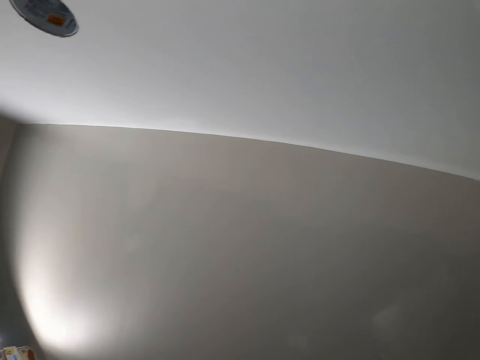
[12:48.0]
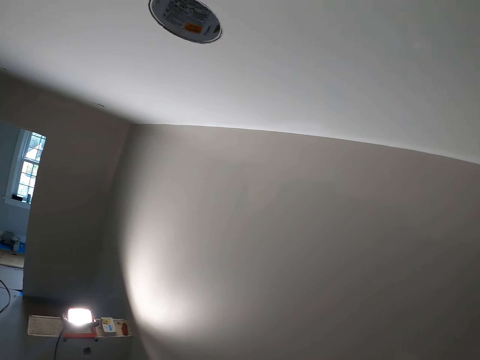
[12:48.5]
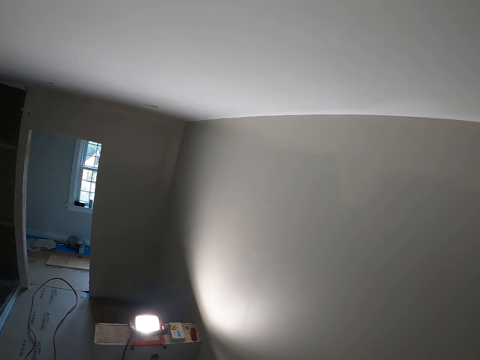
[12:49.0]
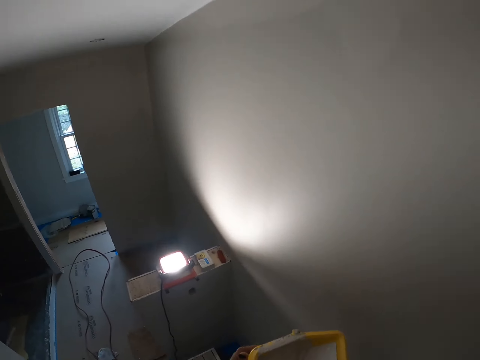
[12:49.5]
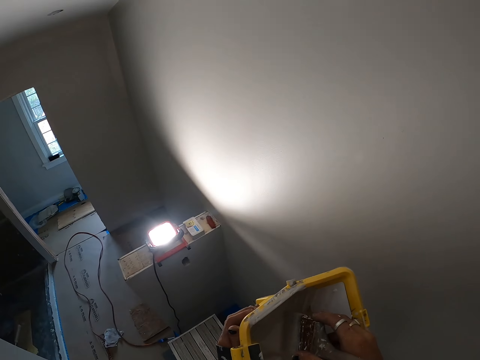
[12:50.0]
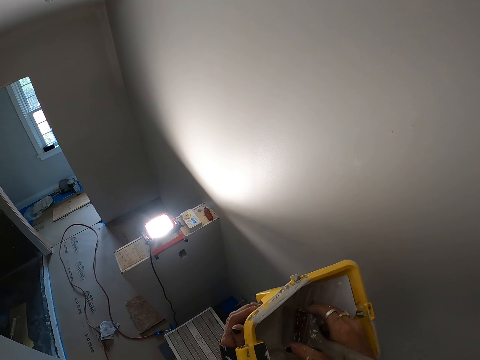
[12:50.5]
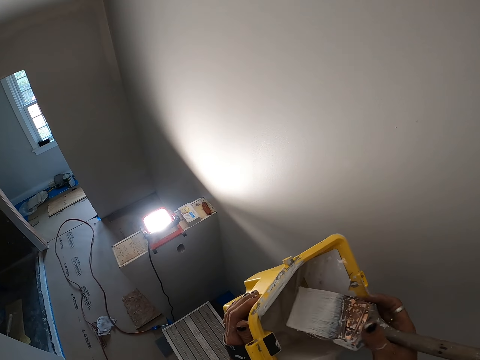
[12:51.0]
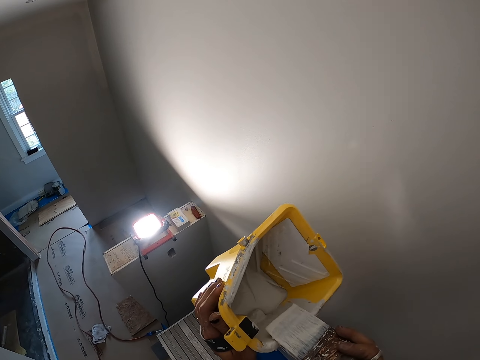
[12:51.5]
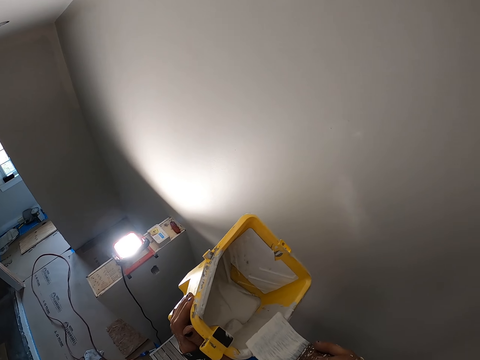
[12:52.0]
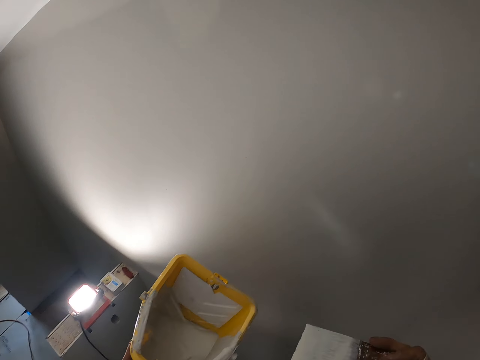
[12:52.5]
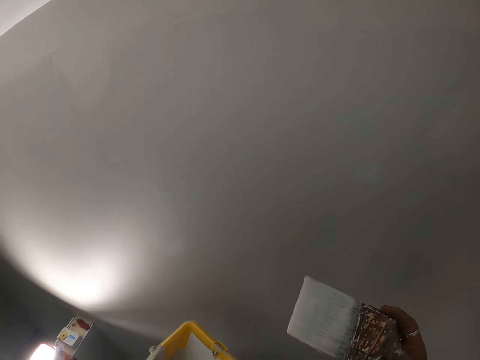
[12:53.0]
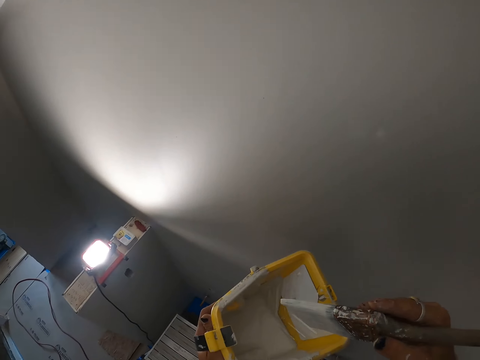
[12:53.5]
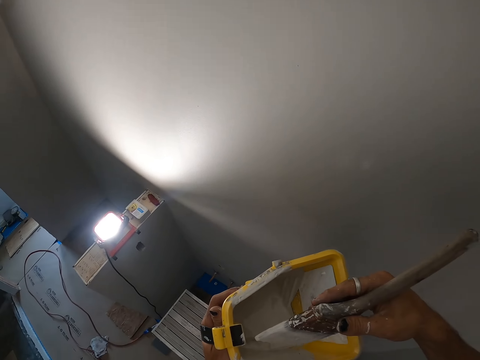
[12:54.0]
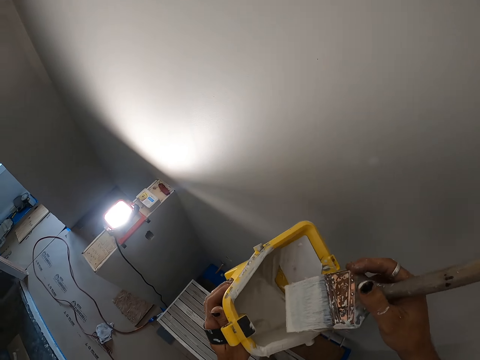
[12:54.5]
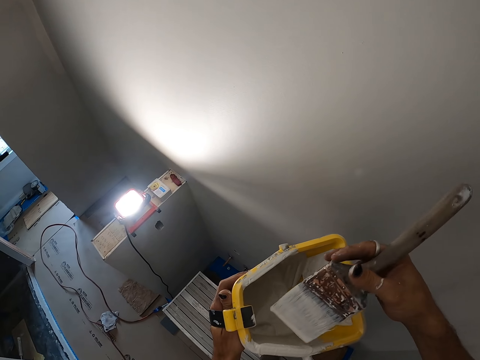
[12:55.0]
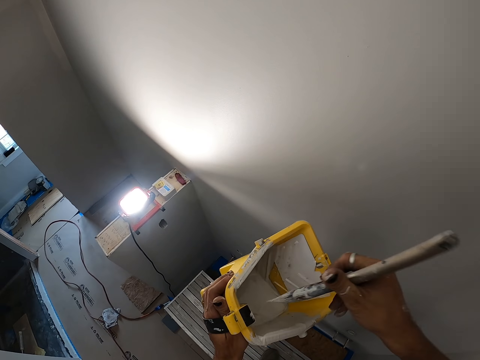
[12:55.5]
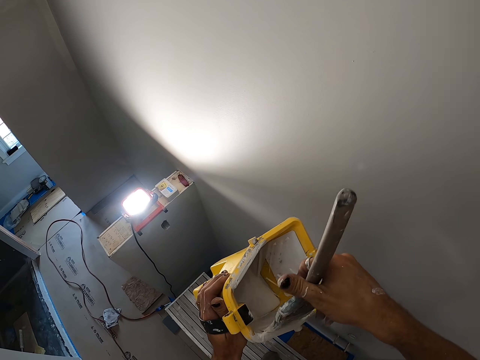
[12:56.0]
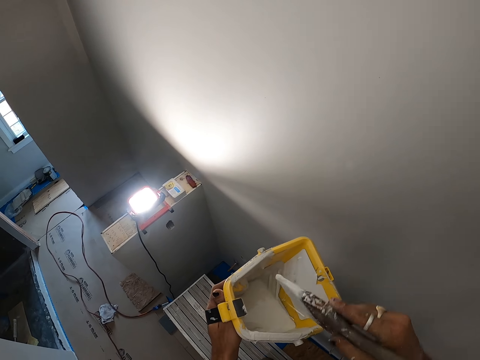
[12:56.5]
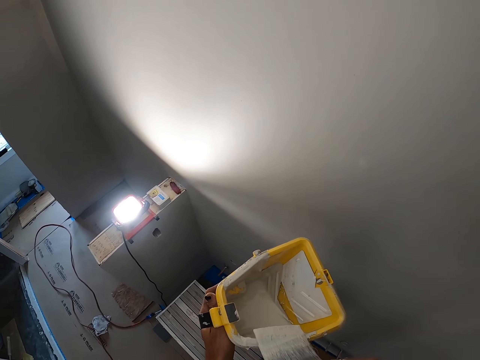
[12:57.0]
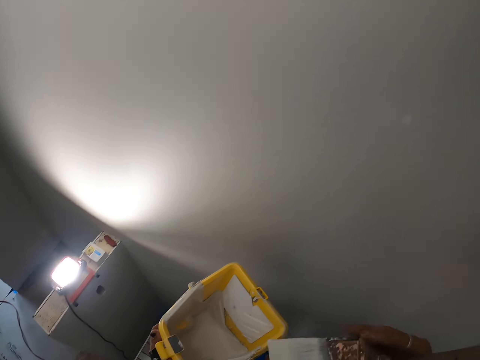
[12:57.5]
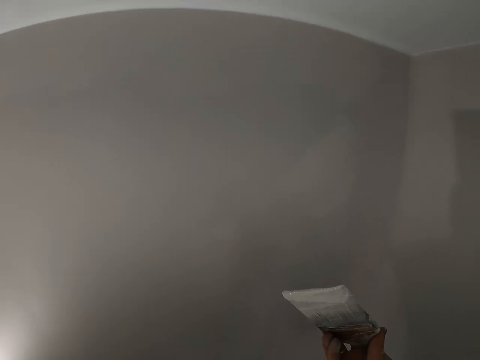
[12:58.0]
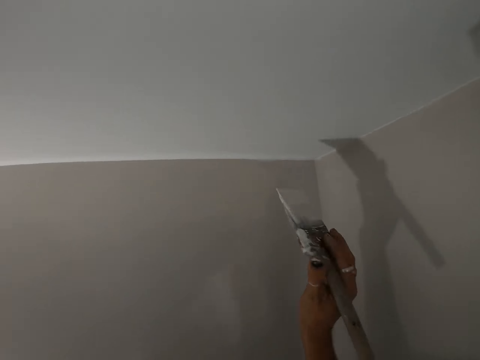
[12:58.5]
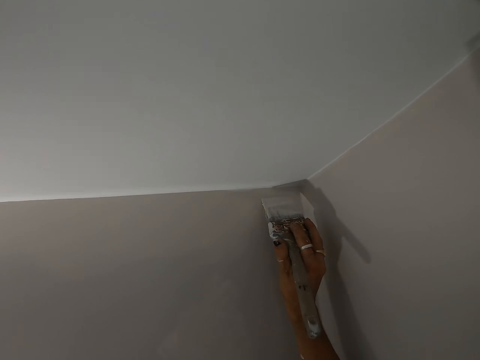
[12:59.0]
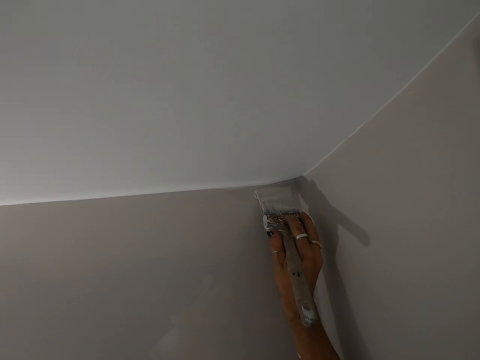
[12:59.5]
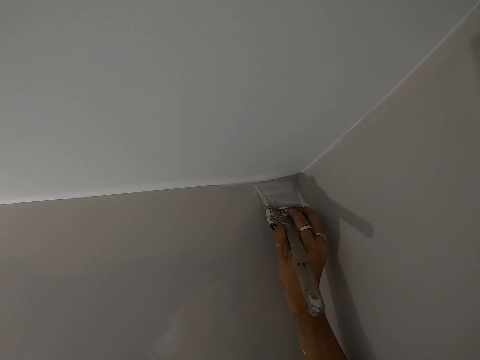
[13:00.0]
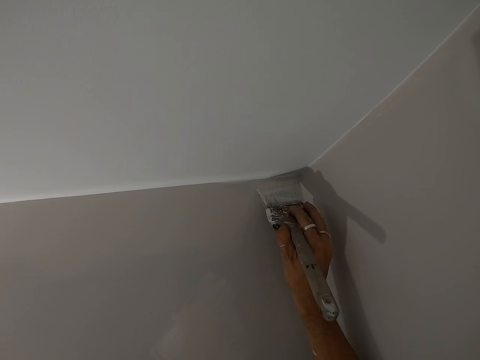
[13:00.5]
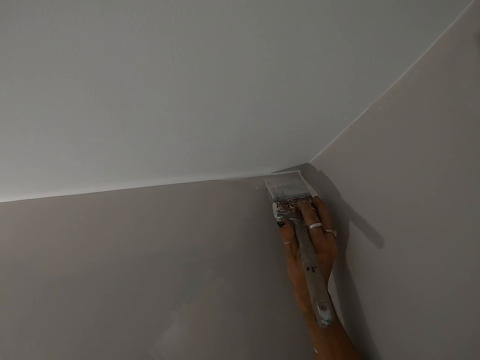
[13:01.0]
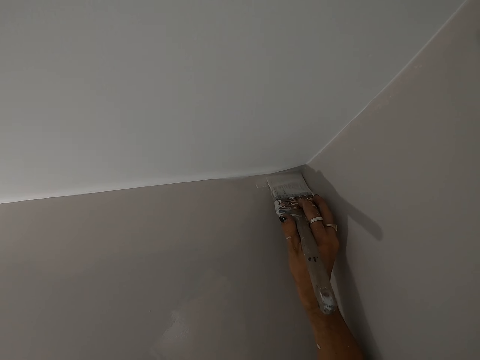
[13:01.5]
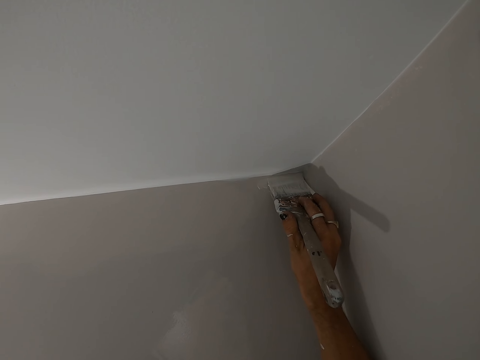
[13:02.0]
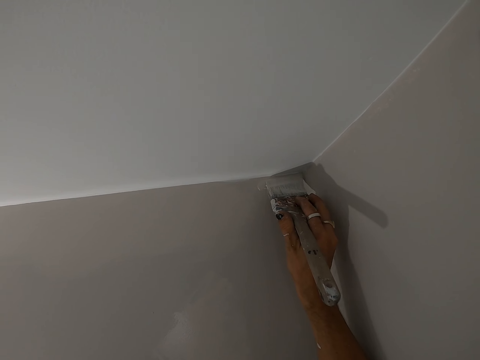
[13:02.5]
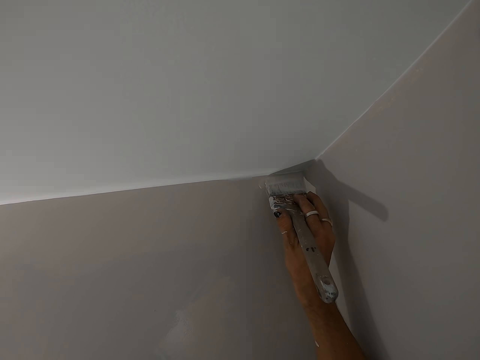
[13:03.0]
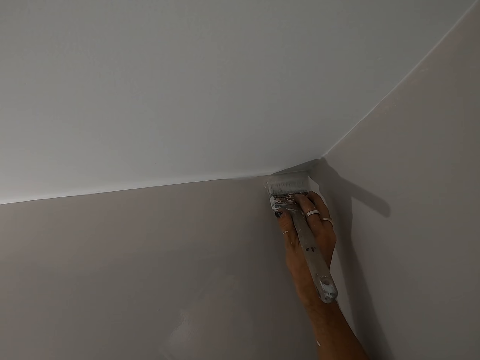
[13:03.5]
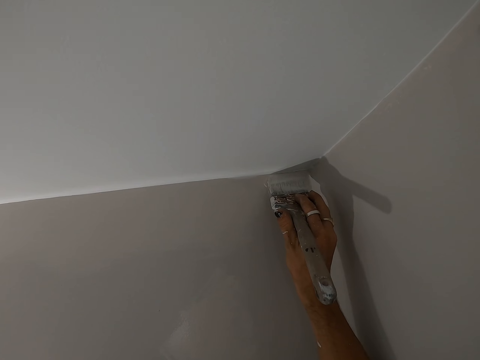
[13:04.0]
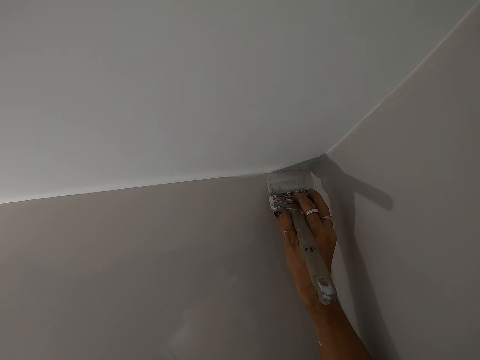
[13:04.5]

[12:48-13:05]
The camera wearer turns around the room. They dip the paint brush in the paint bucket. They wipe the excess paint on the paint bucket. They dip the brush in the paint bucket. They wipe the excess paint on the paint bucket. They paint the wall with the paint brush.

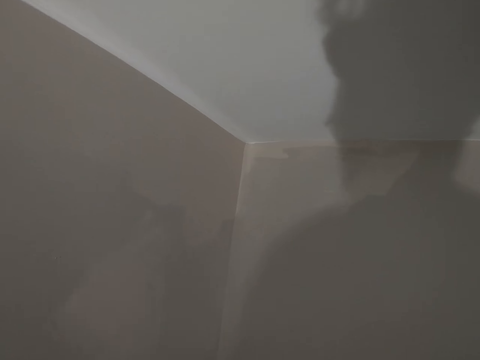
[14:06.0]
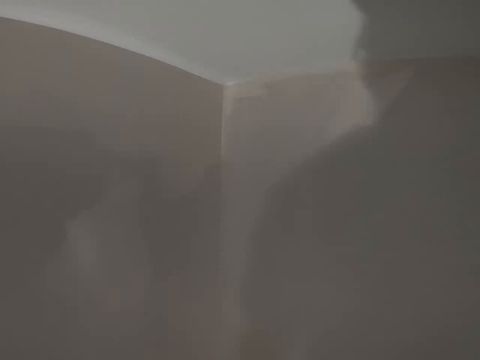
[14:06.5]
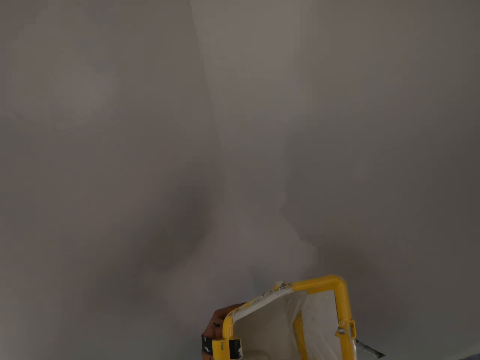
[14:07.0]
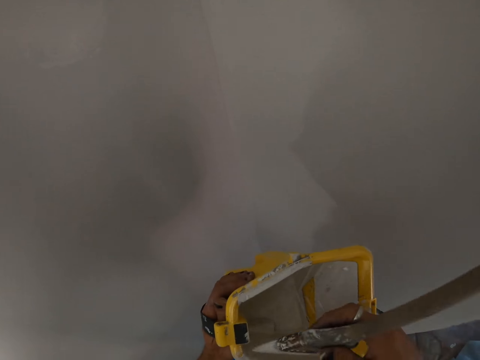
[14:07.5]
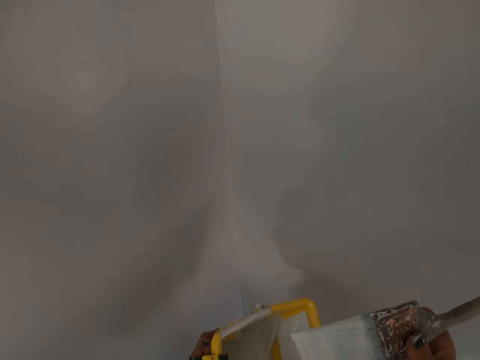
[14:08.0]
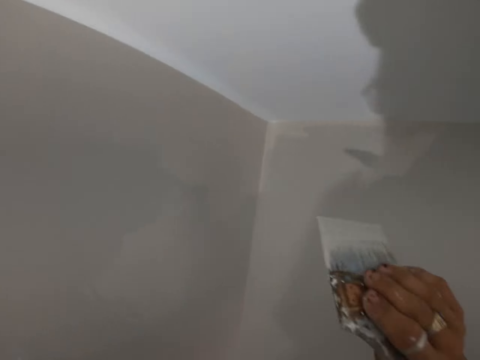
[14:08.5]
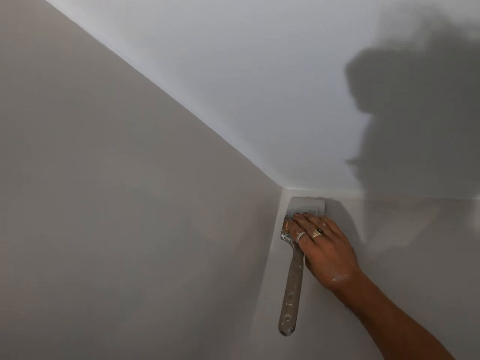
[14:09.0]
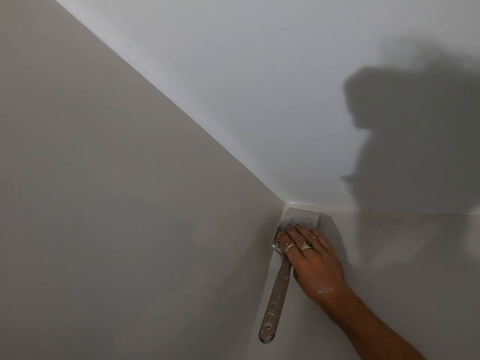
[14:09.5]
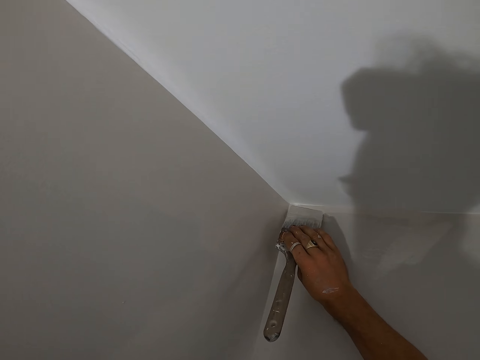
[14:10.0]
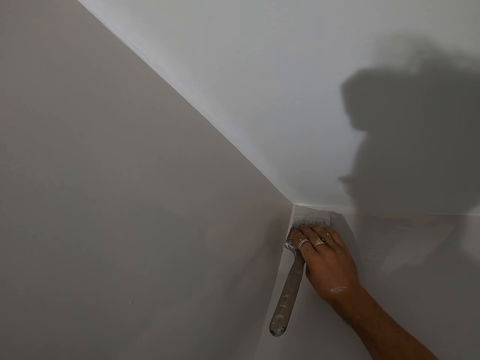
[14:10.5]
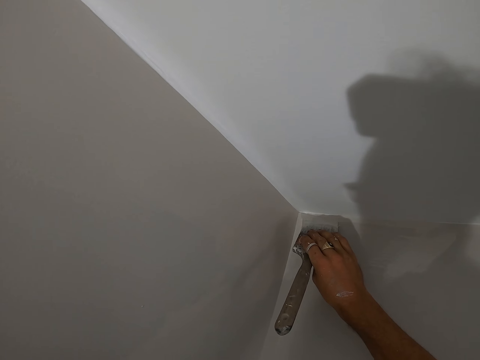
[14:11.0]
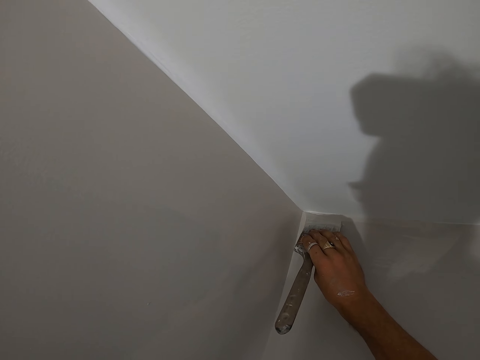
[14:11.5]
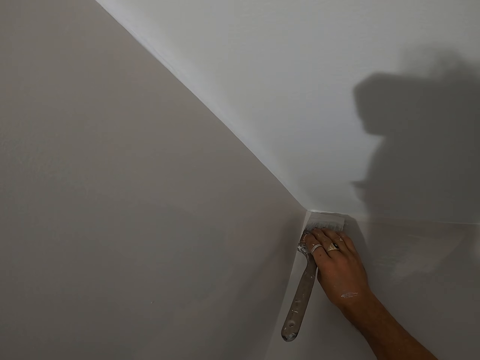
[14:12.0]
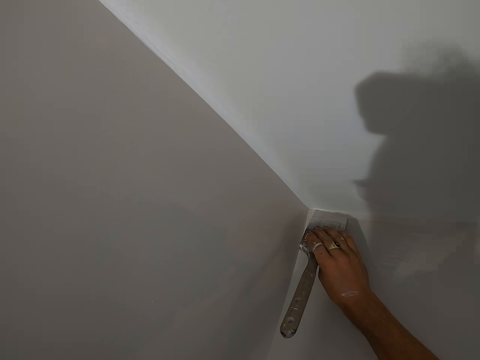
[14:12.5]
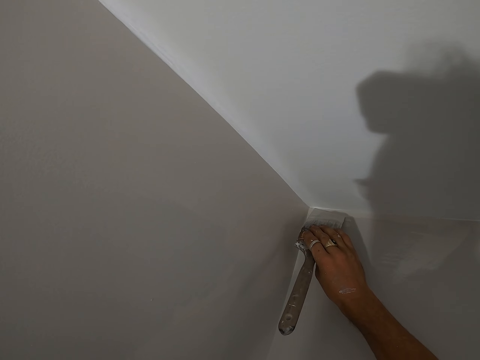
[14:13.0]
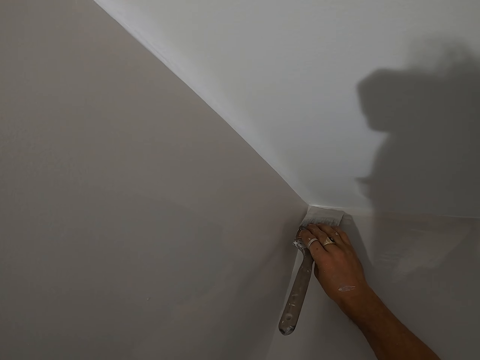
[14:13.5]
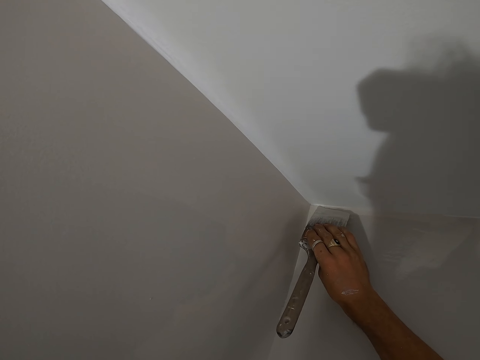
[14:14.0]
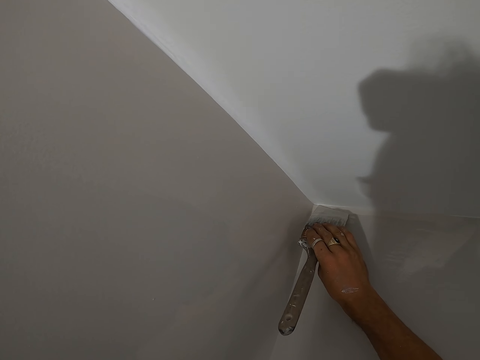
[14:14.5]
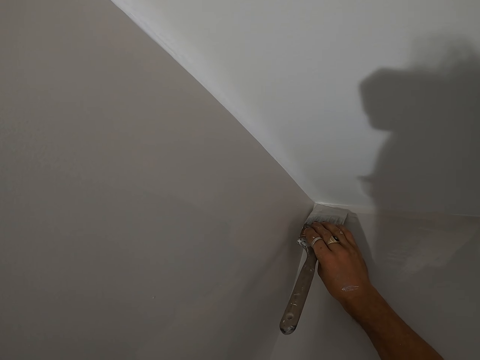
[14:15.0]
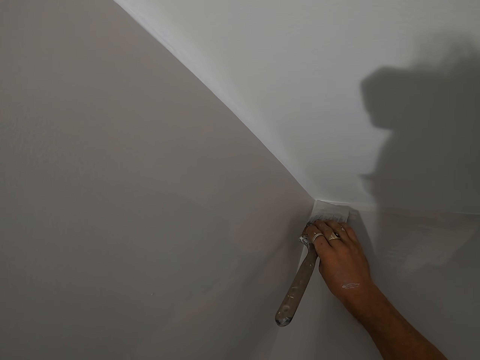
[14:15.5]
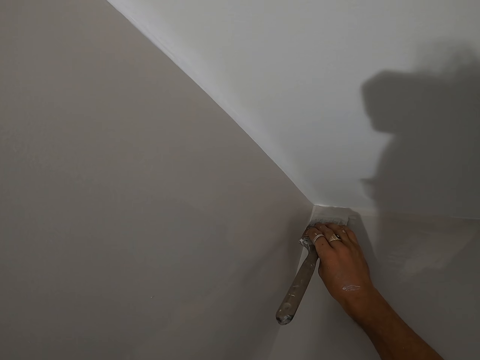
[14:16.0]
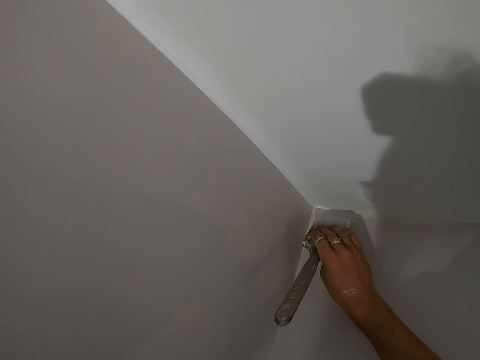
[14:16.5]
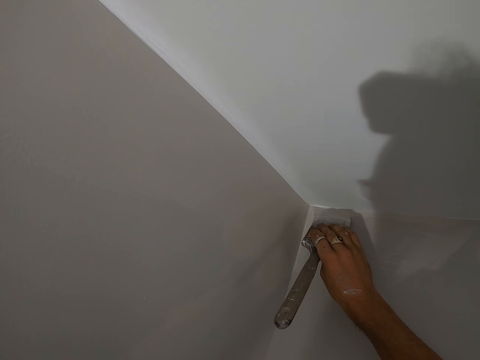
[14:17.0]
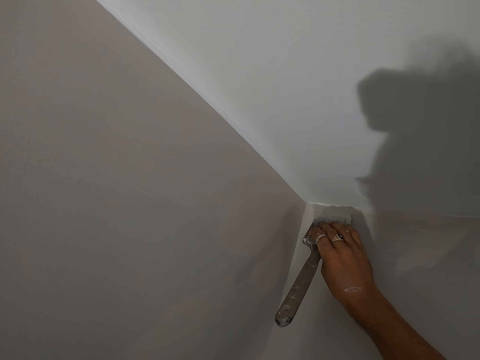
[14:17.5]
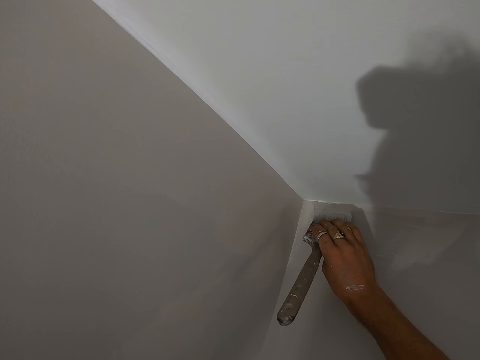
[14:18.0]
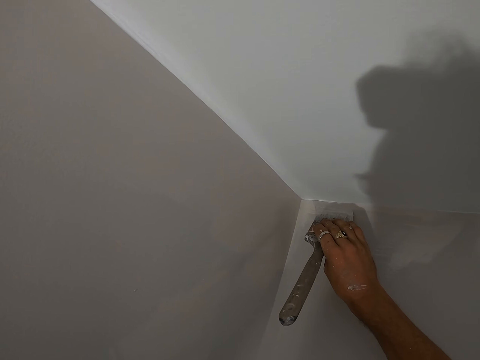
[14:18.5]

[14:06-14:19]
The camera wearer dips the paint brush in the paint bucket. They paint the wall with the paint brush.
